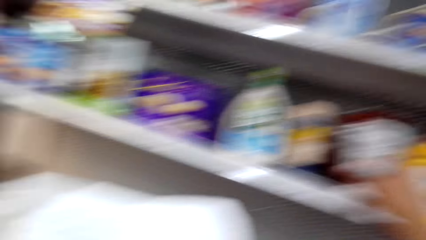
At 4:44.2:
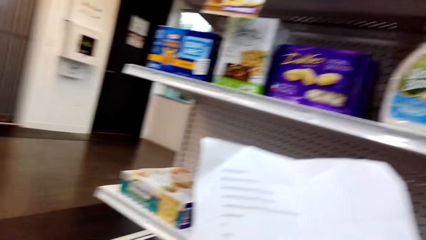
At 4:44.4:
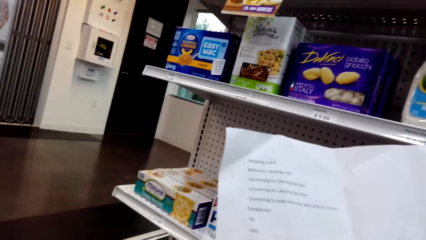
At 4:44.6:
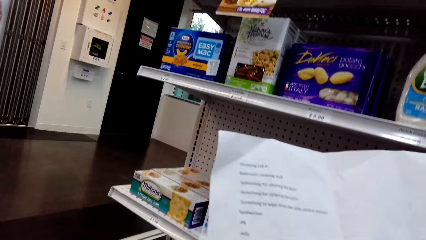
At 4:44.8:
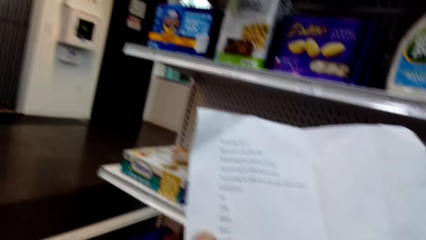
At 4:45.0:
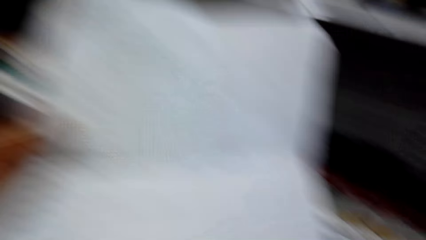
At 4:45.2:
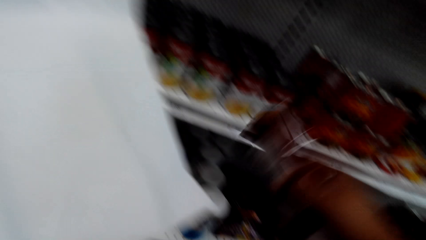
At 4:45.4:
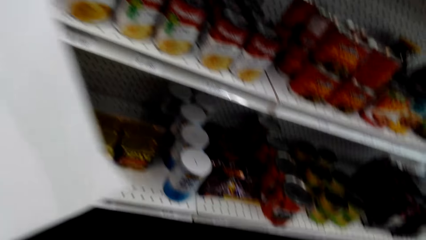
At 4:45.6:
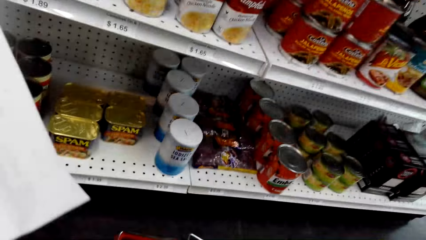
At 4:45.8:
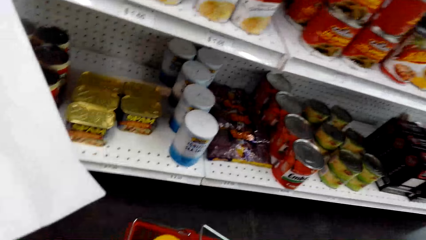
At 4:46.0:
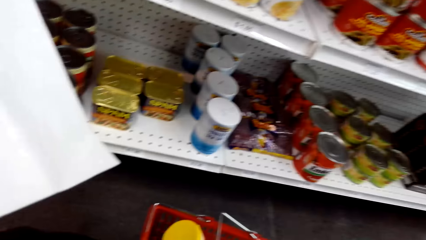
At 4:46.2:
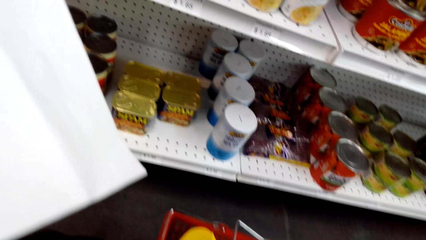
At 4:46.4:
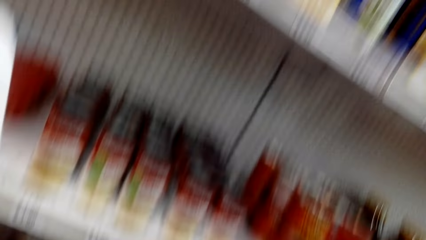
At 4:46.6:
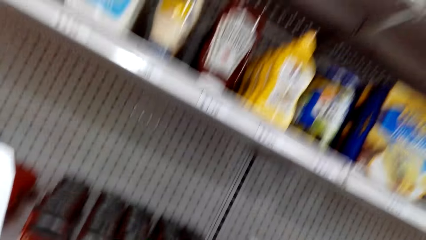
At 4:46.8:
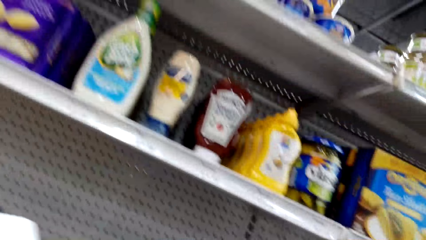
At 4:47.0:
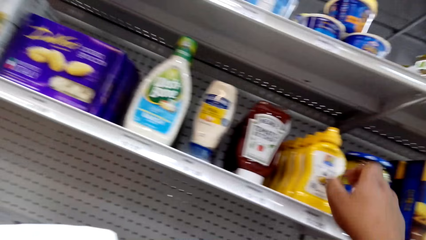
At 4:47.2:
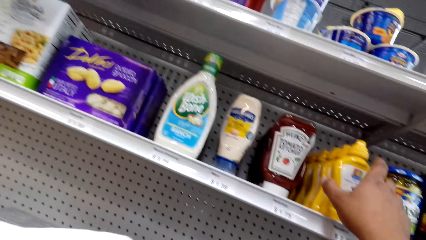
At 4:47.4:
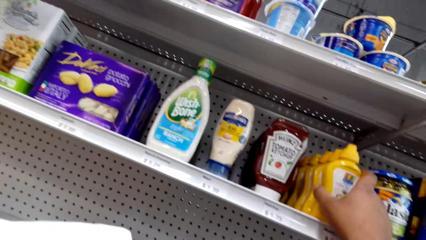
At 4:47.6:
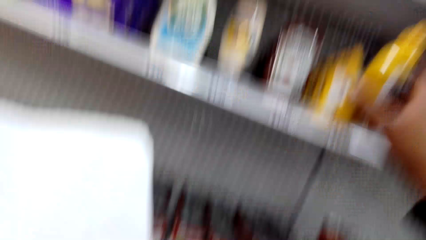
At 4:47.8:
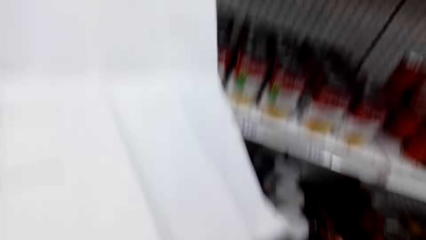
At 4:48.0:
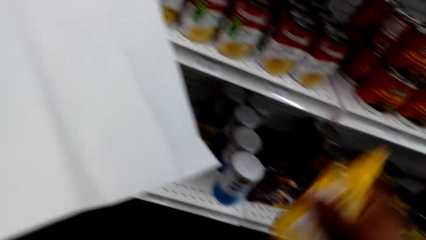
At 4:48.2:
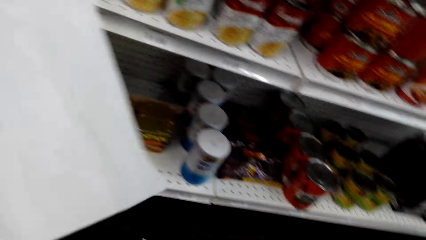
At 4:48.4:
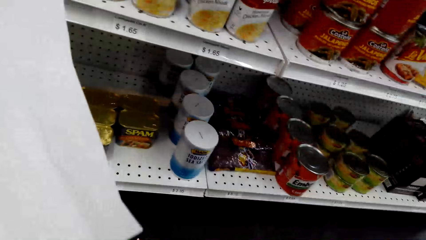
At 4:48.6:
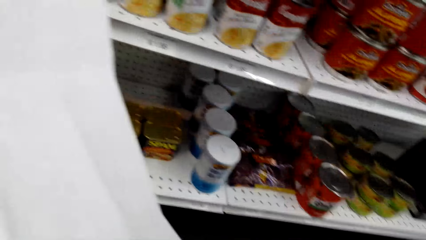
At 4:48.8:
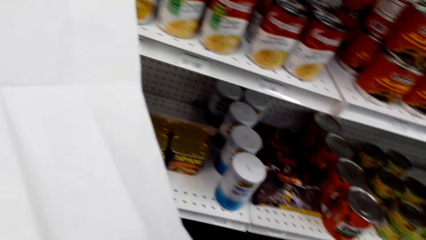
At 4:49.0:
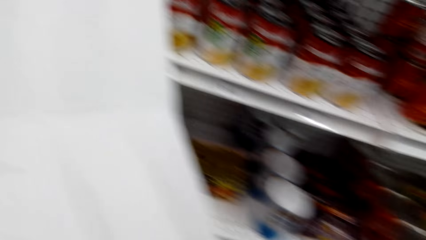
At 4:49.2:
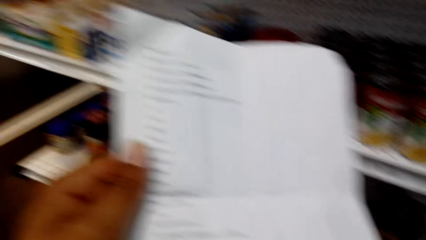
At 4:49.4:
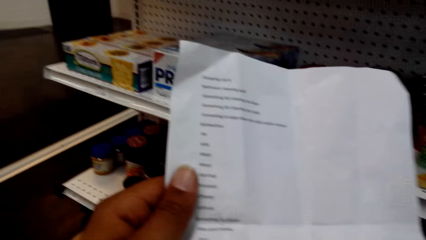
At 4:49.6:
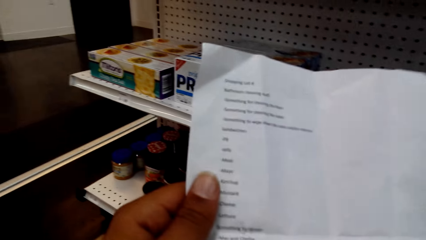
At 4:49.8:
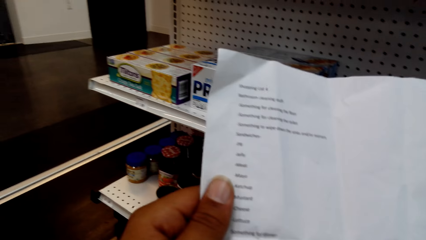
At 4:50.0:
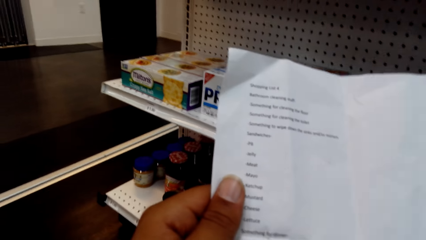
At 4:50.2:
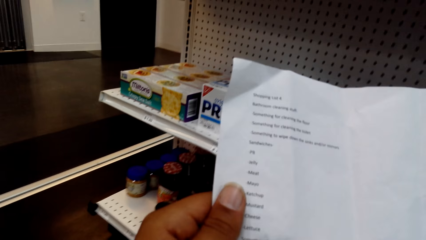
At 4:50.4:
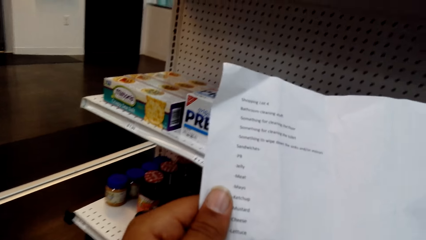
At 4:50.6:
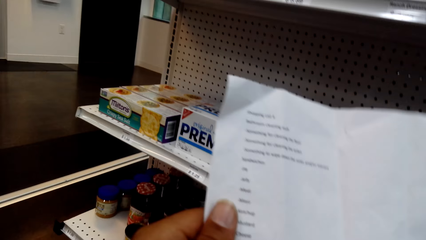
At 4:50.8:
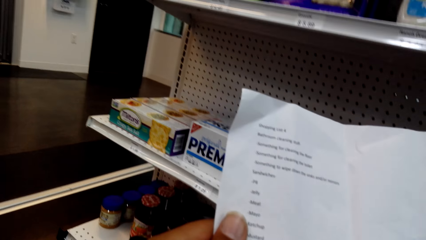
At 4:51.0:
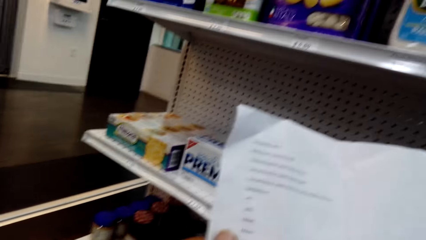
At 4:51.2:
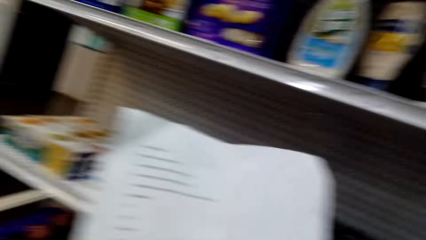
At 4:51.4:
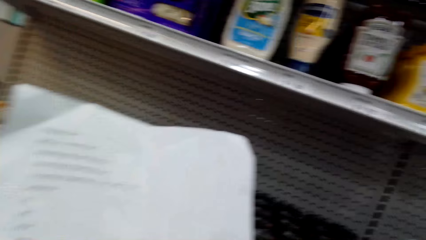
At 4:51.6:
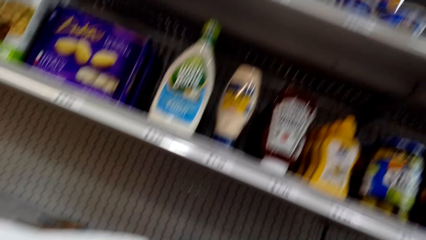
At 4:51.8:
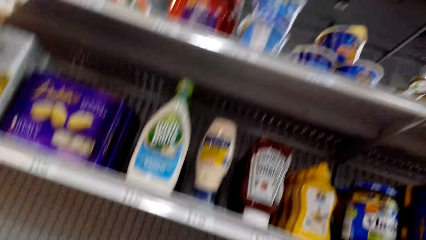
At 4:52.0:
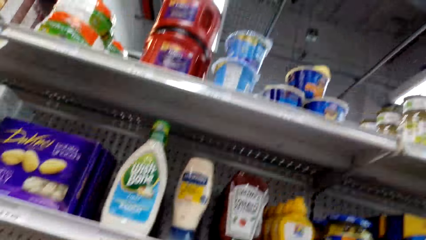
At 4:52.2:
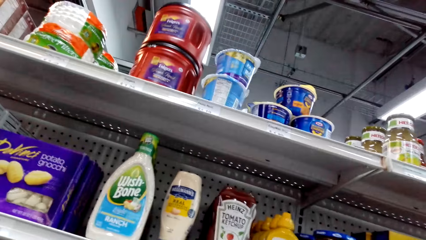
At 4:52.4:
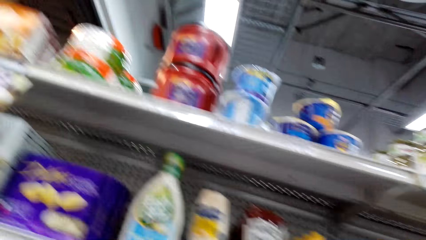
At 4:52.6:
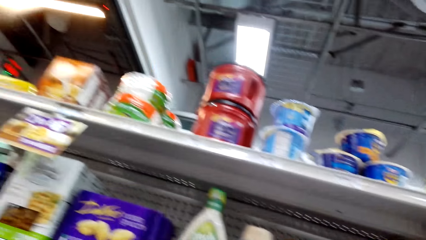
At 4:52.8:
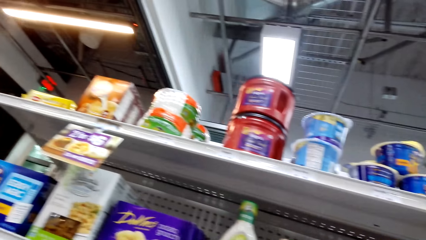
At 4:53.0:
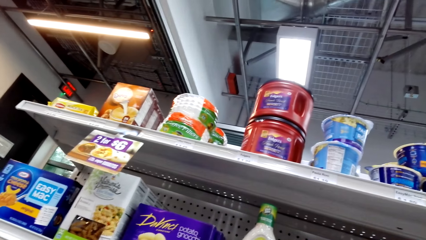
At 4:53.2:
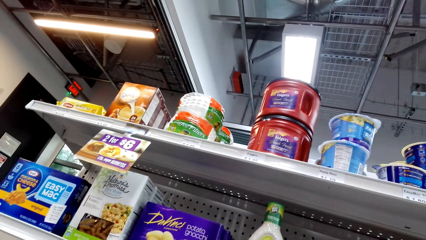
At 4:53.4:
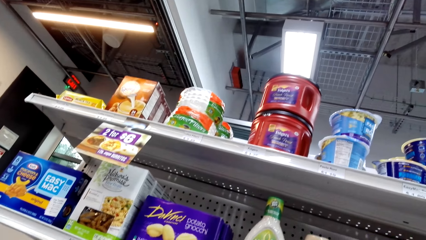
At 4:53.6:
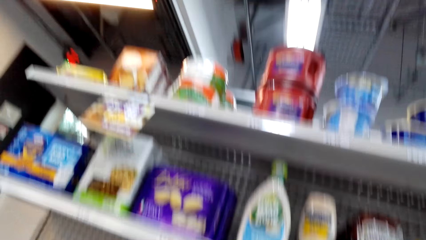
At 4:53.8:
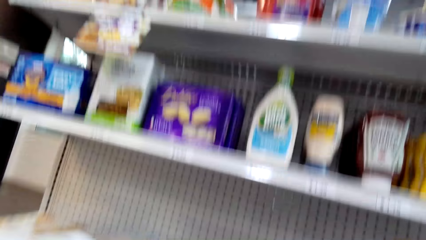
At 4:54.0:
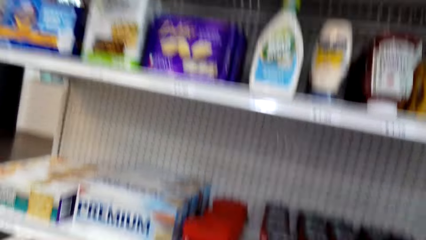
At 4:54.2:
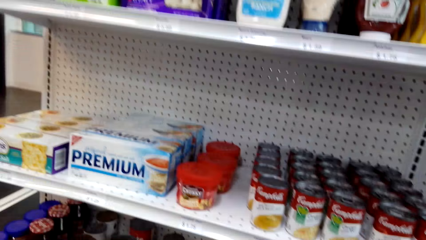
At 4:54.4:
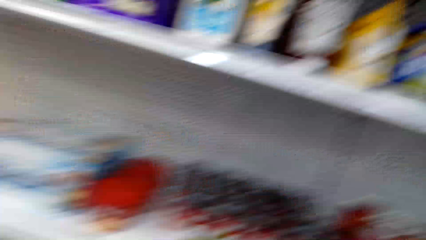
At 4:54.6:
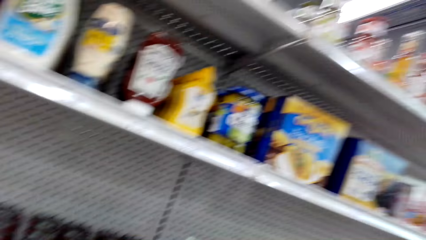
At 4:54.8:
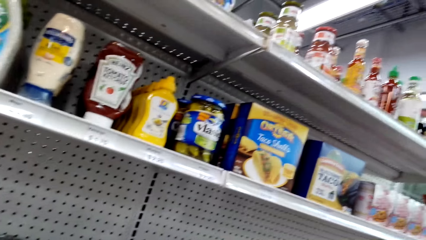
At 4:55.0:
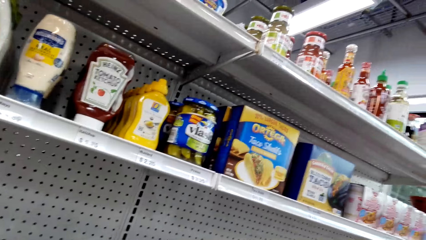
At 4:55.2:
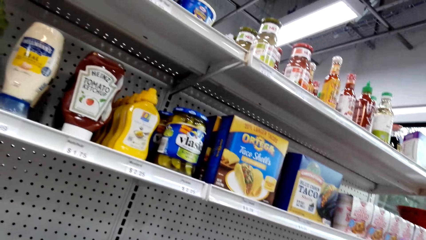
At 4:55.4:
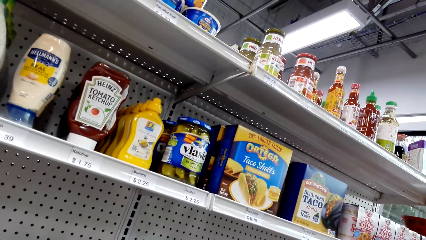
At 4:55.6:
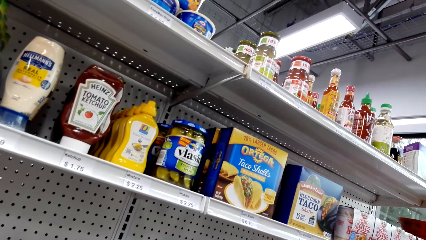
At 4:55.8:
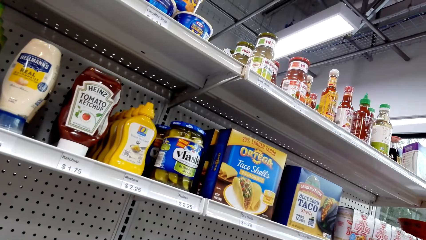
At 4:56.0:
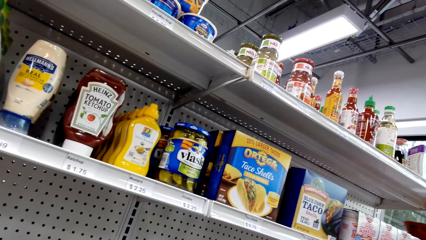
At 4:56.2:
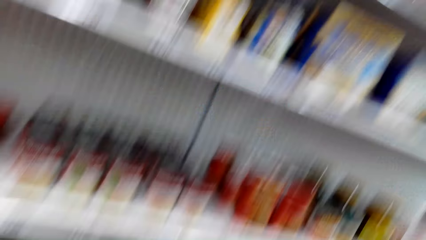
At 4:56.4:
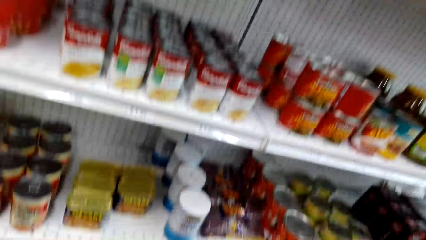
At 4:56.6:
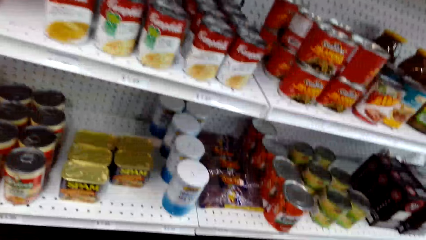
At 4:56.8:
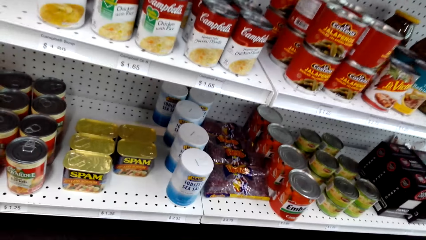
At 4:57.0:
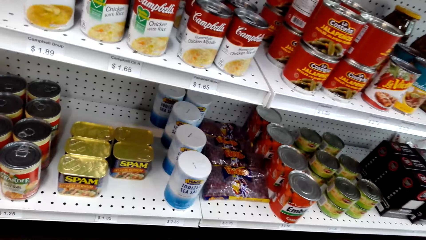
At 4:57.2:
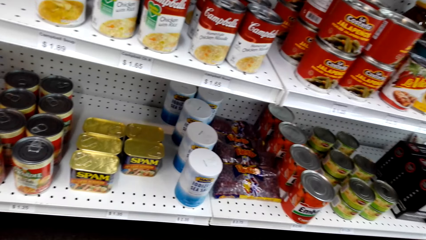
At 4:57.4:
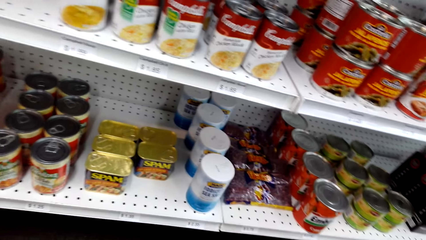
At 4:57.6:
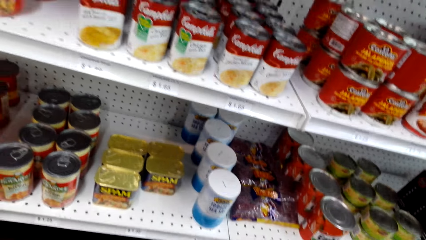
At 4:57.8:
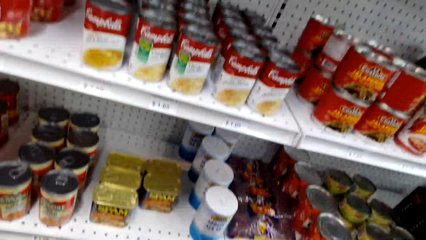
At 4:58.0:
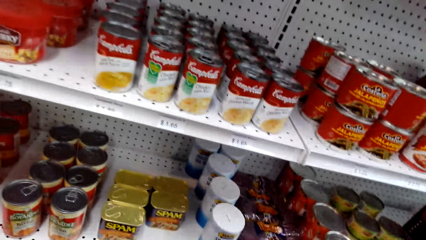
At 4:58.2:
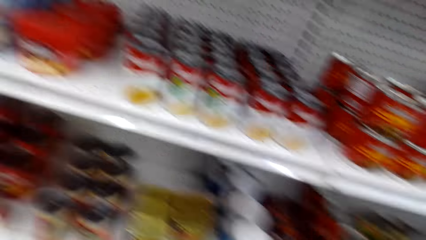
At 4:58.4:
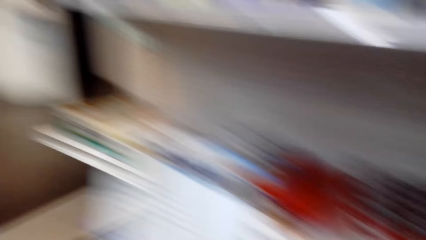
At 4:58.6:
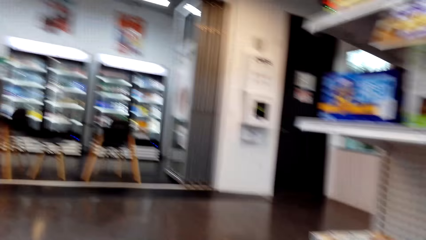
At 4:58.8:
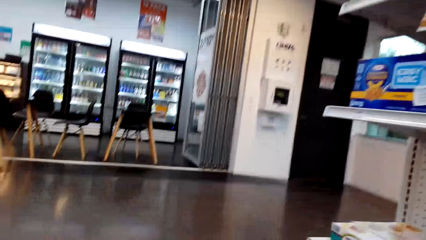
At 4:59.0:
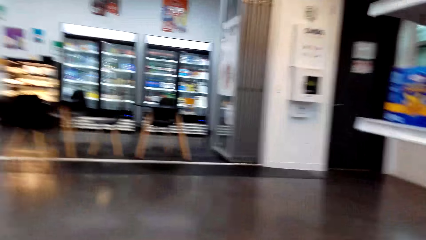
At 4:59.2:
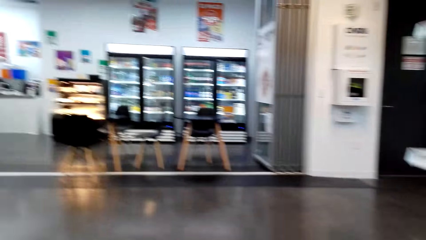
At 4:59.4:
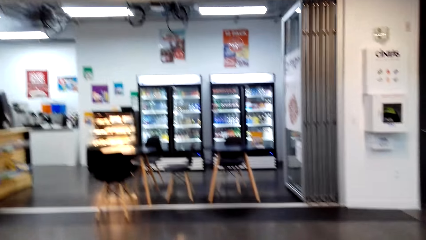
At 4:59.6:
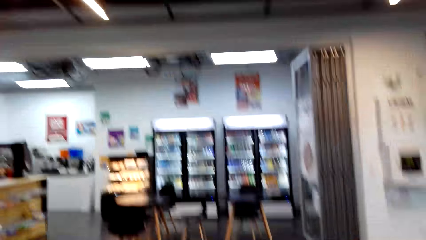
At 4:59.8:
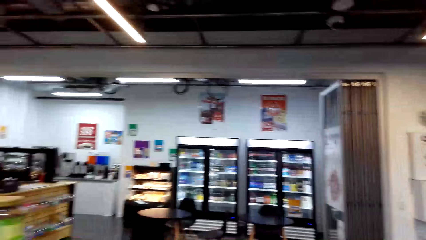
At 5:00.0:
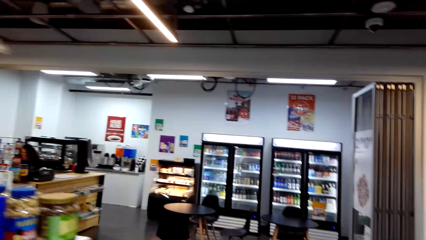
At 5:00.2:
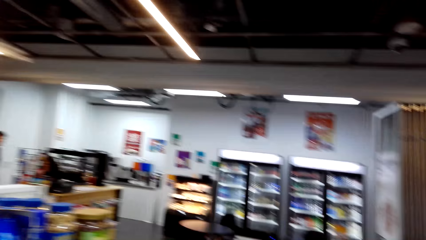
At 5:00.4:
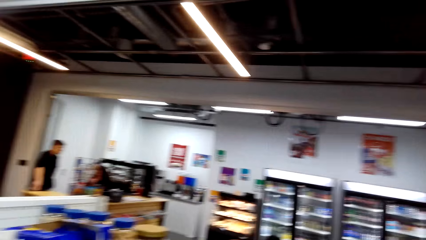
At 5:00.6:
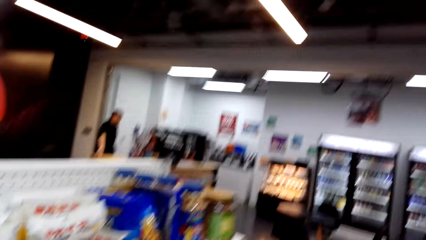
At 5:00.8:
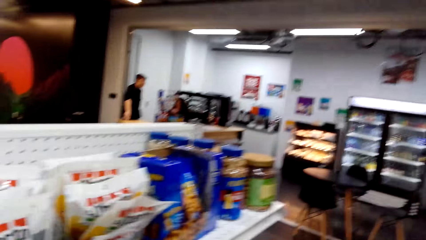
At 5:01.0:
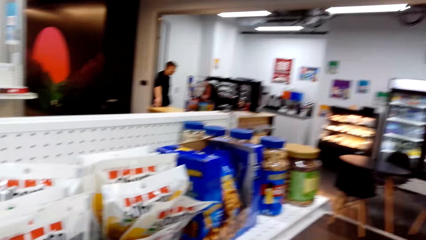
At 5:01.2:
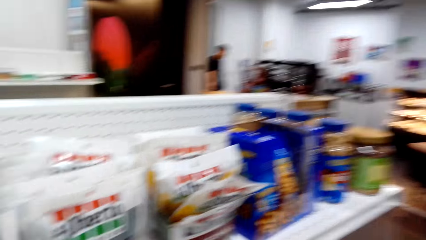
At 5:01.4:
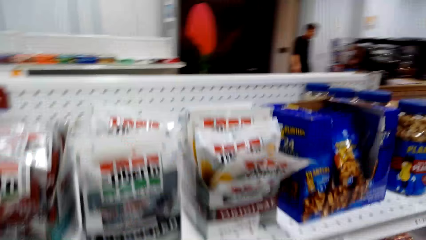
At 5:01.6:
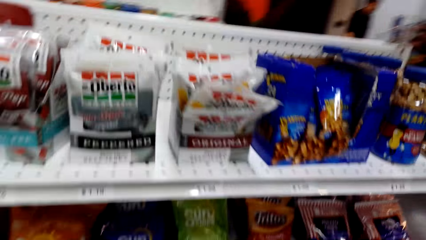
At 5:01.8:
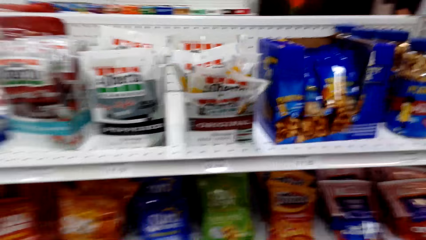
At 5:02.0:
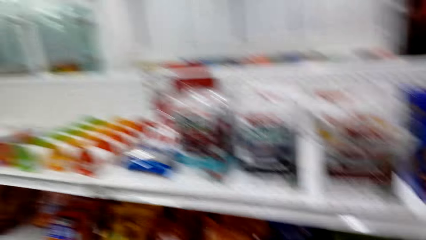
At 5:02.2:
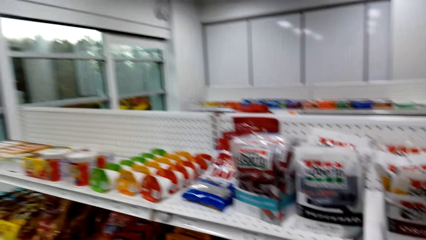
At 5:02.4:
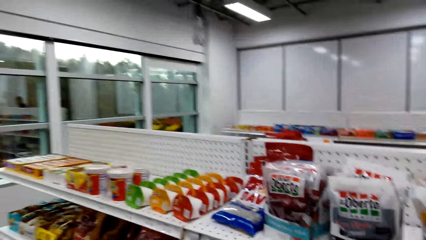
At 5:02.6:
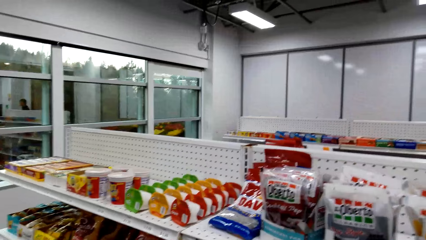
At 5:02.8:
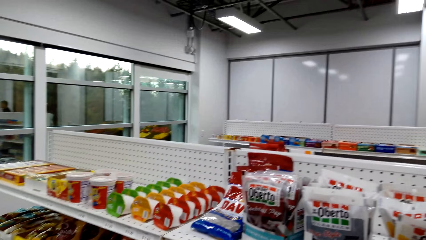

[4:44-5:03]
The camera wearer looks at the shelves. They pick up ketchup on the shelf and read a paper. They look around the shelf and put the ketchup in the shopping basket. They pick up a mustard from the shelf, look around, check the piece of paper and look around the shelf. They walk around the supermarket. A woman sits at the counter. A man stands close to the woman.
